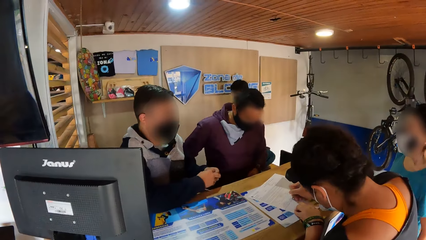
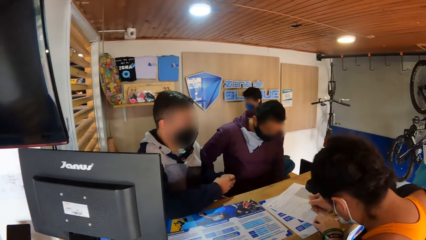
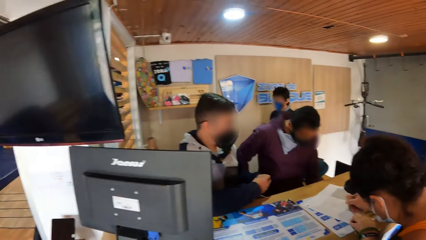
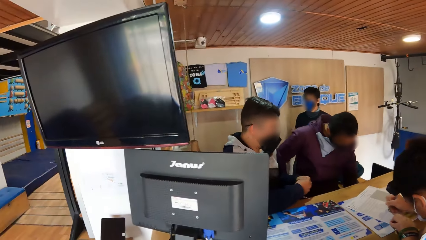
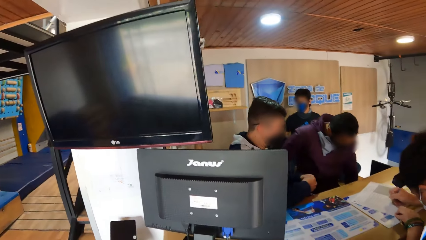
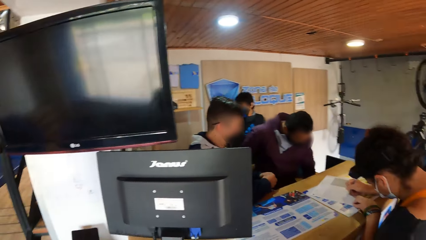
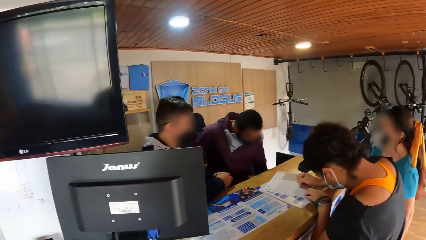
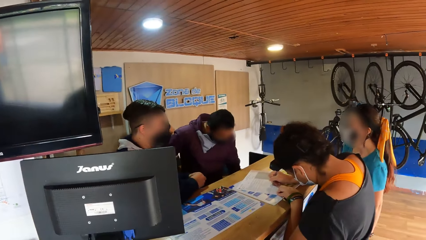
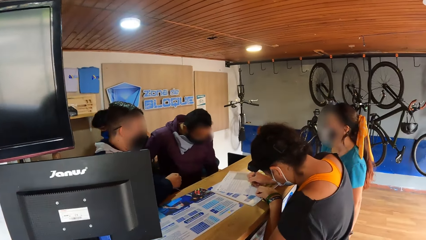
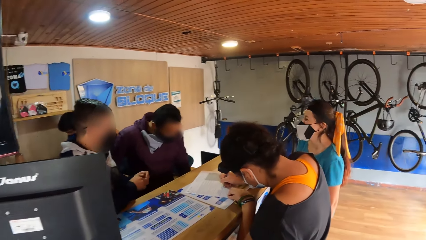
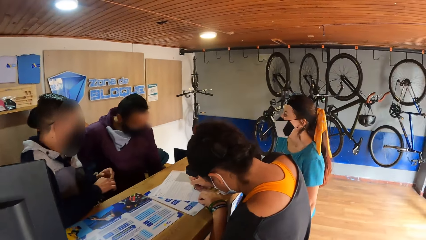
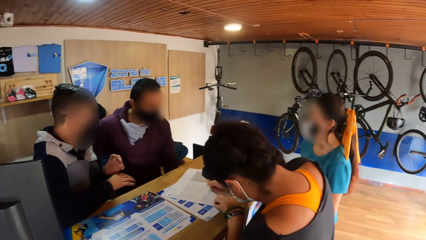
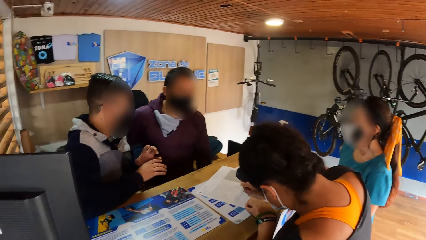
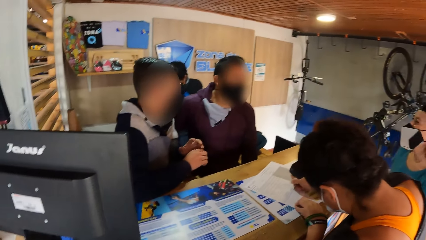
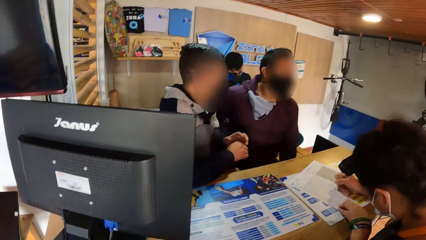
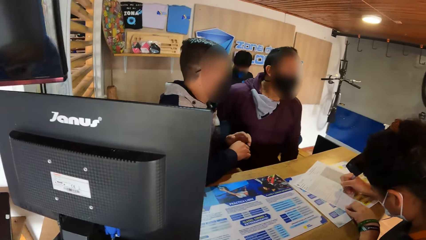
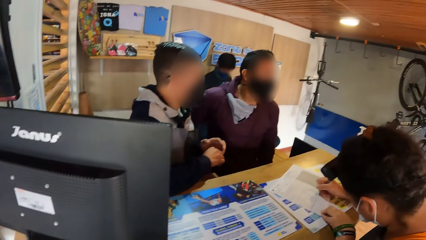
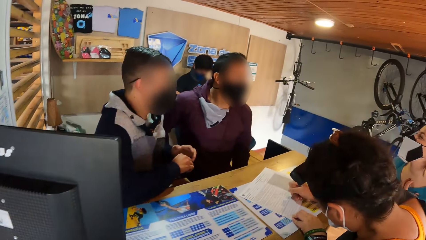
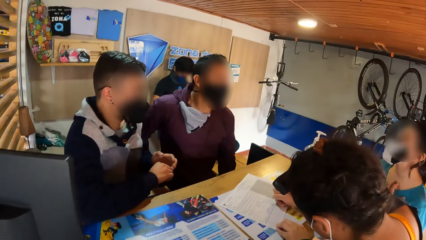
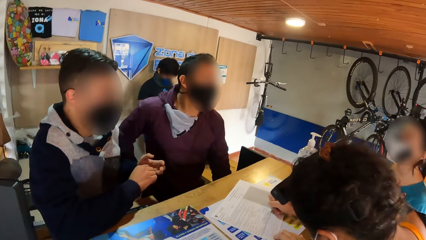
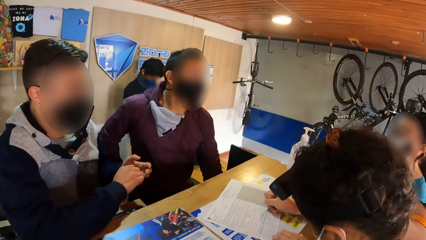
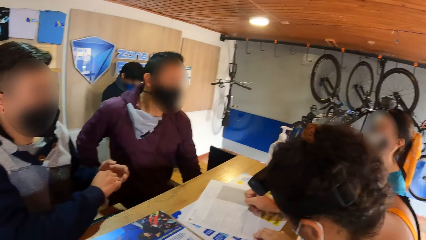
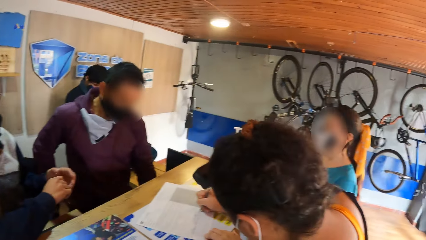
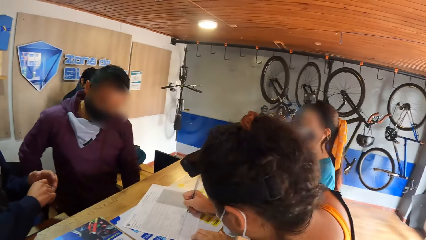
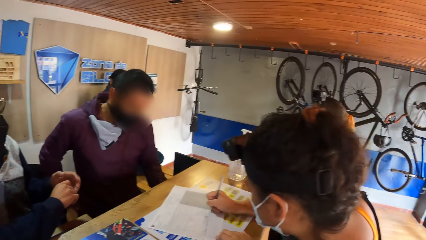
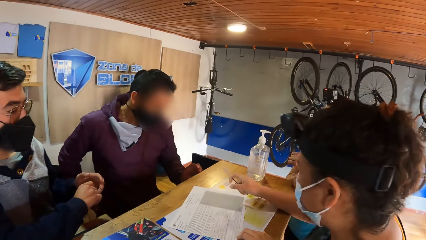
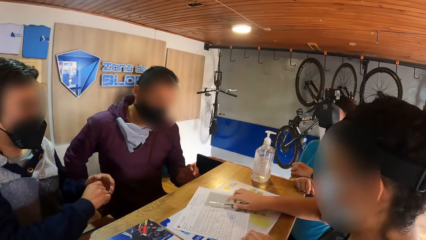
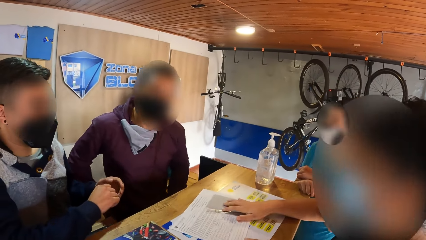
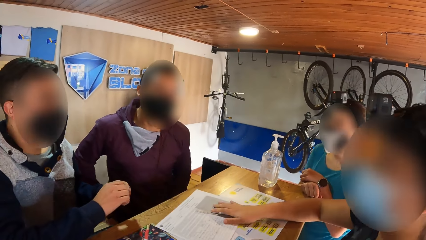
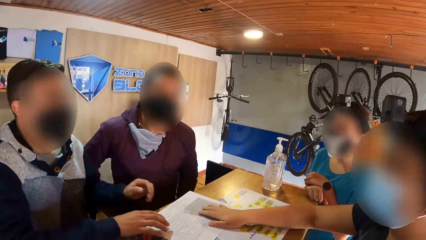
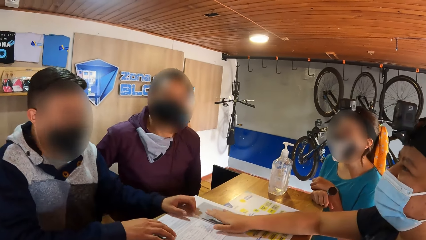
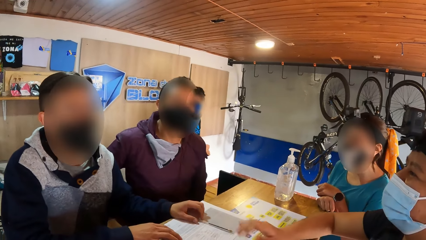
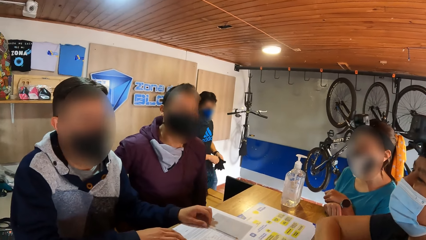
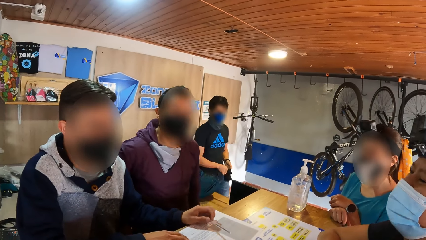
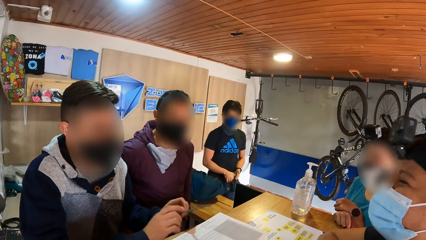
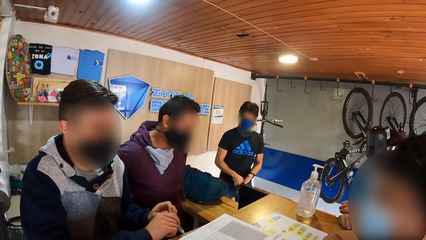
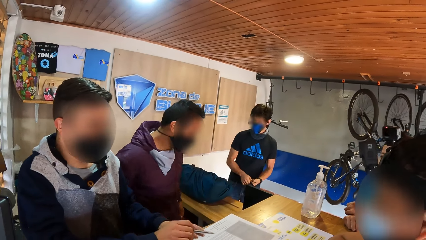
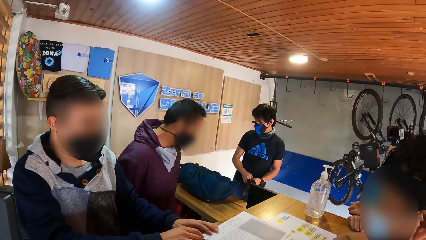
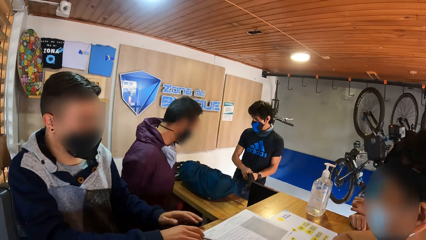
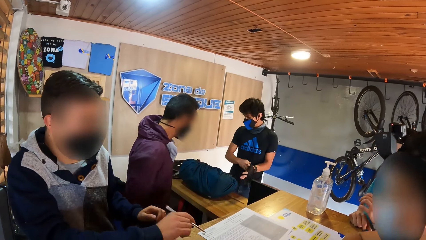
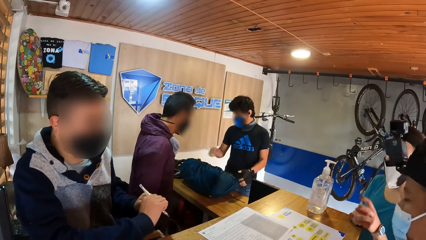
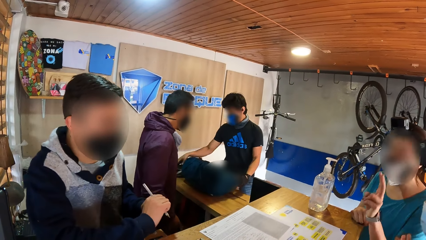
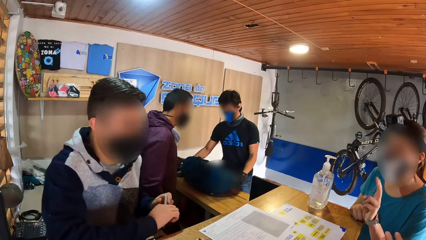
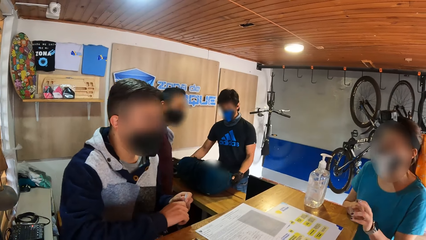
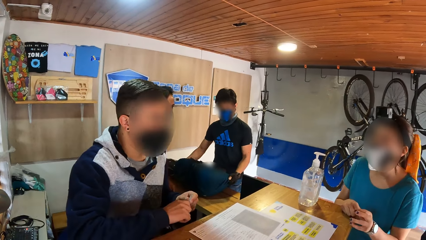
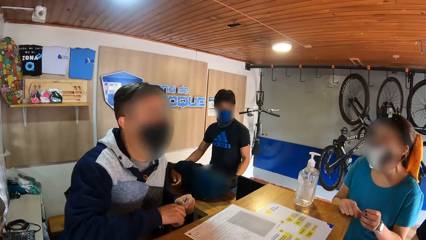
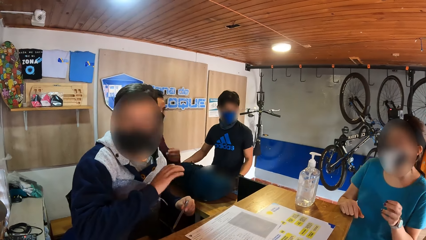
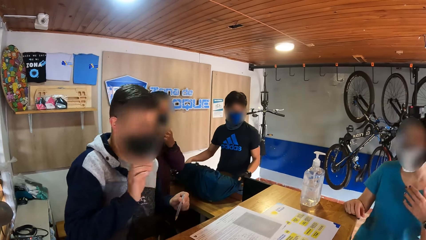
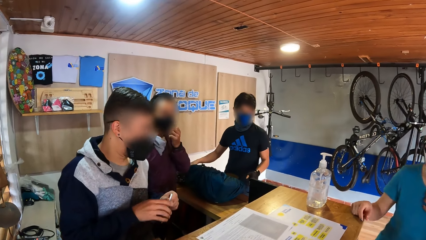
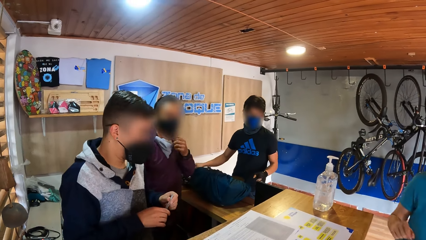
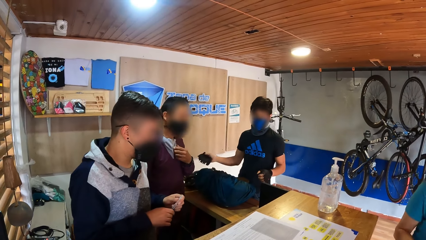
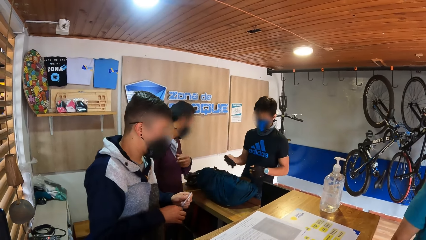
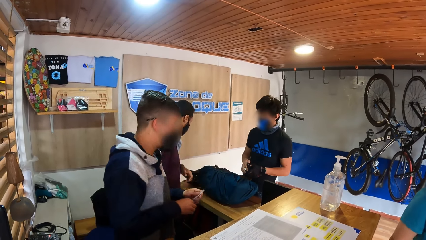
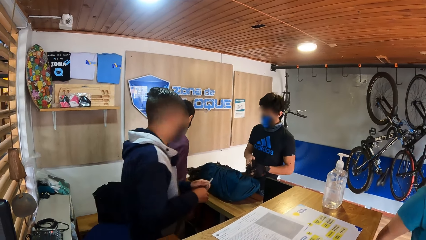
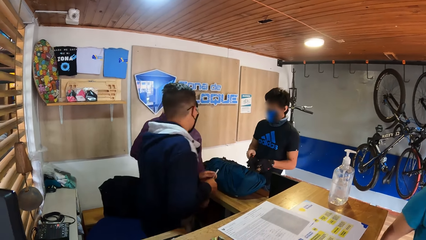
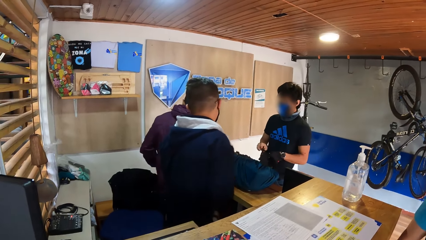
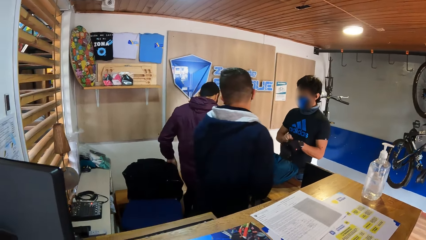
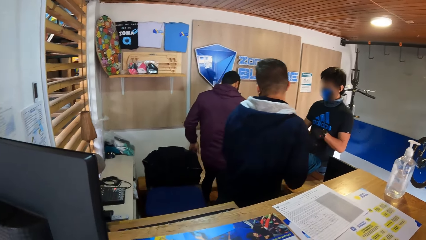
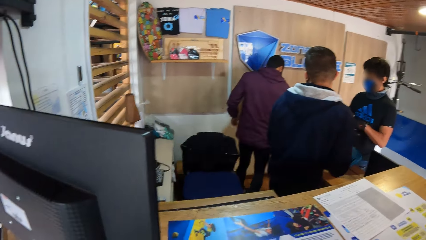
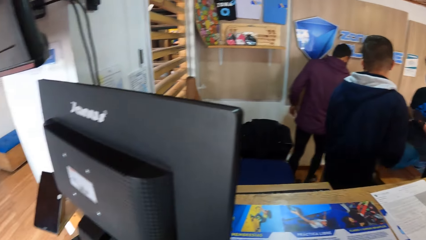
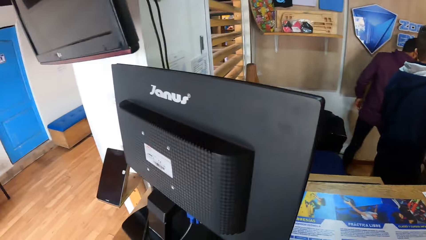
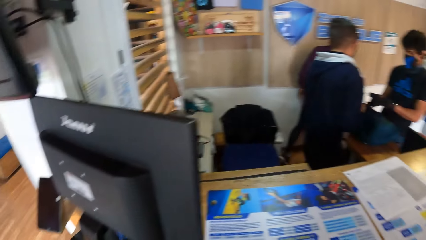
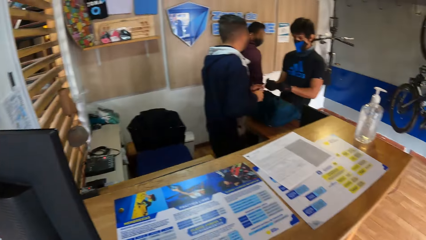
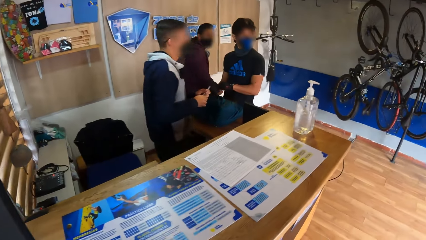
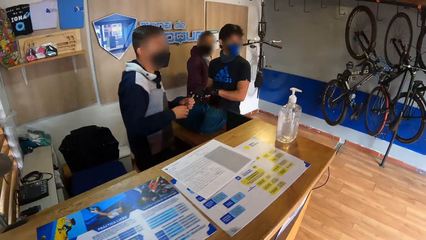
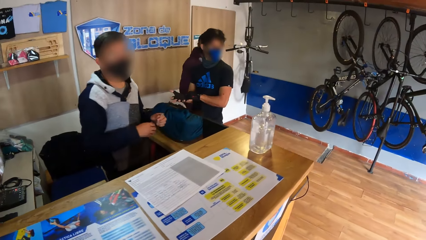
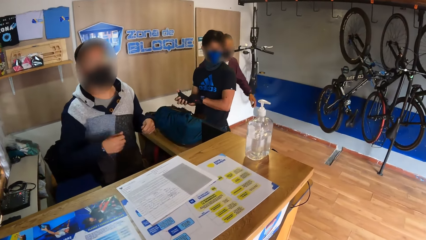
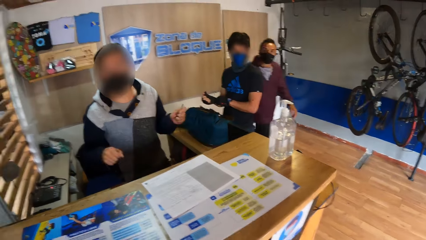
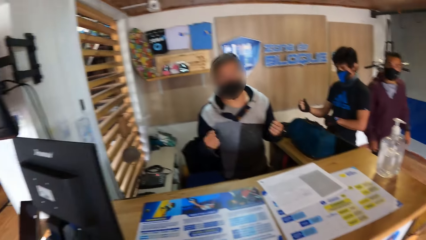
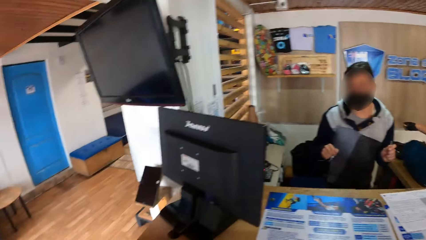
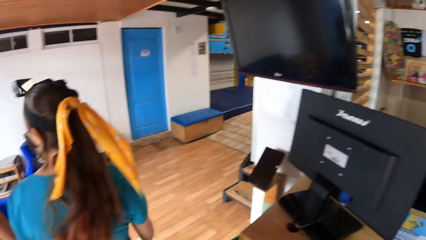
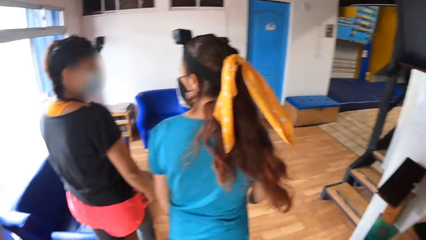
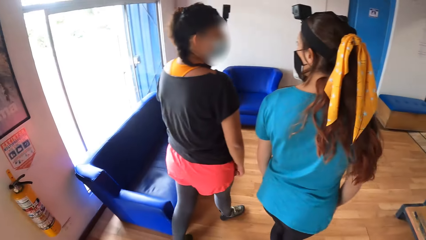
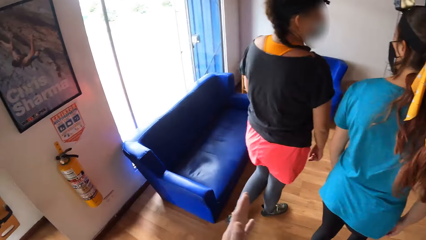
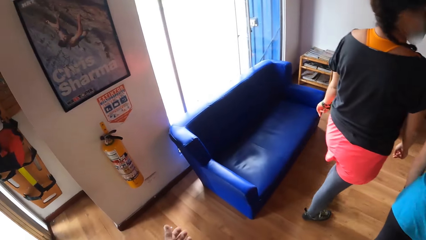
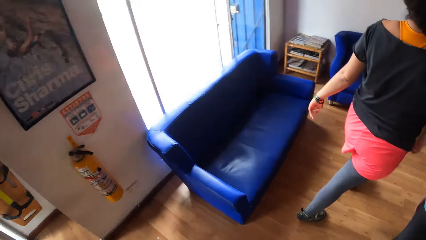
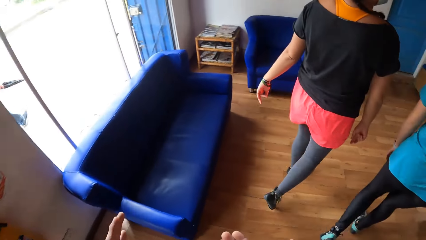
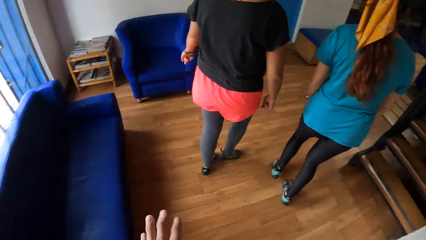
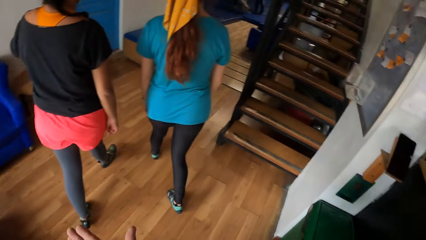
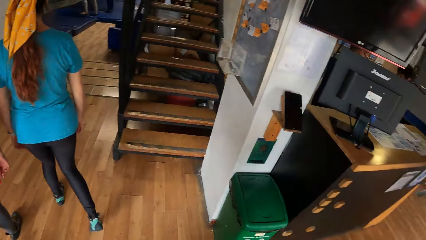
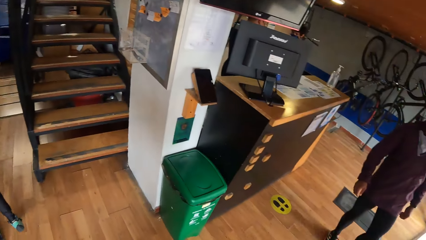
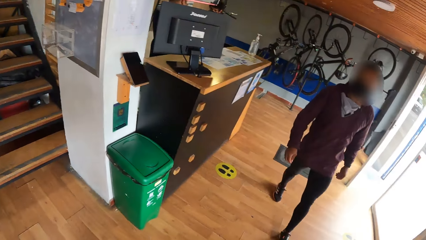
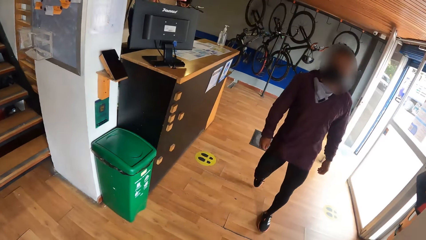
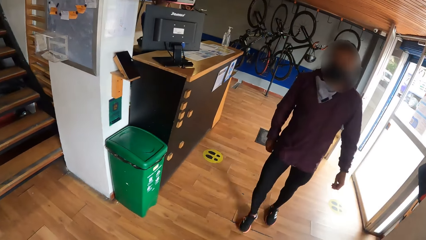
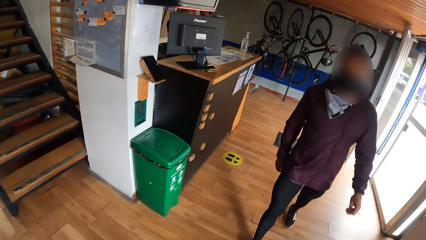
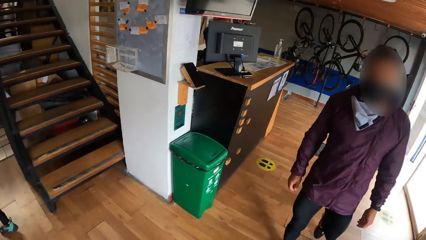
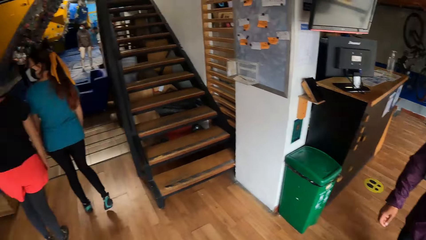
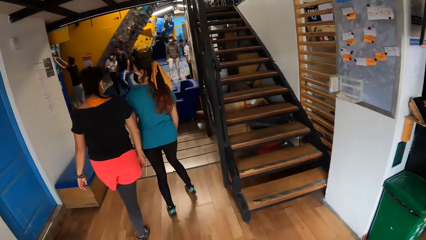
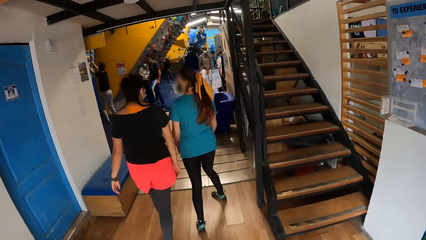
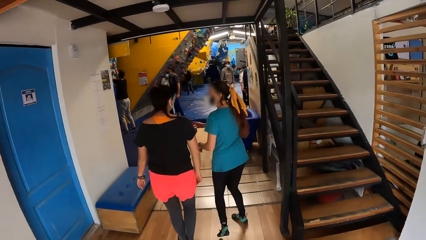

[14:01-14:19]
The woman drops the biro in her right hand on the table at the reception in the wall climbing gym. The woman converses with the man. The man picks up the biro from the table at the reception in the wall climbing gym with his left hand, passes the biro from his left hand to his right hand, passes the biro from his right hand to his left hand, and holds the biro with both hands. Another woman and the first woman converse with each other. The camera wearer walks at the front desk.
